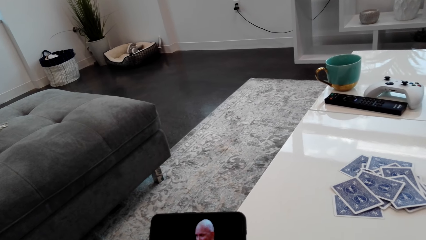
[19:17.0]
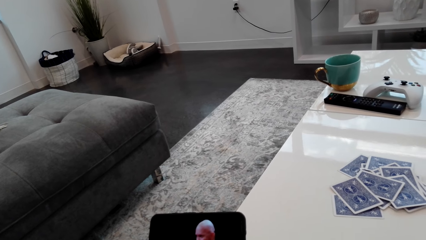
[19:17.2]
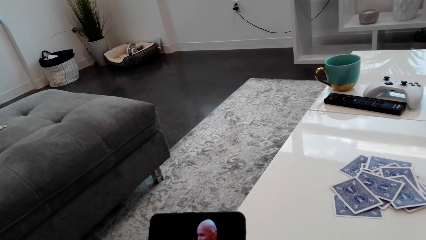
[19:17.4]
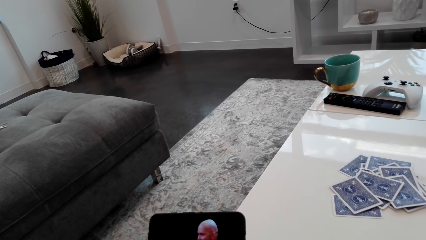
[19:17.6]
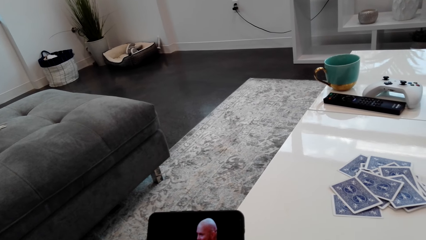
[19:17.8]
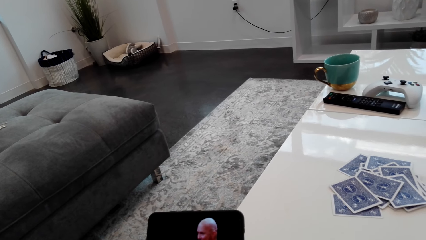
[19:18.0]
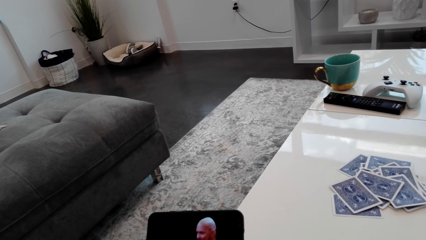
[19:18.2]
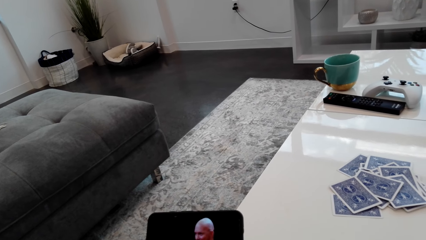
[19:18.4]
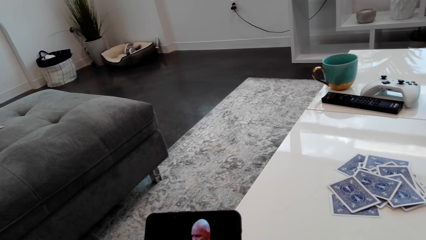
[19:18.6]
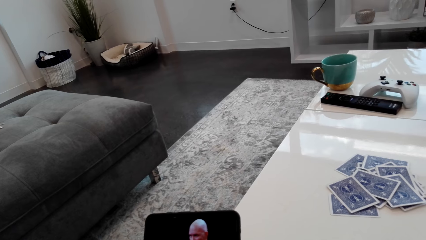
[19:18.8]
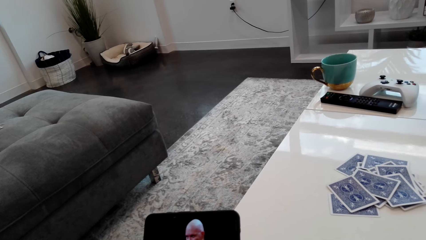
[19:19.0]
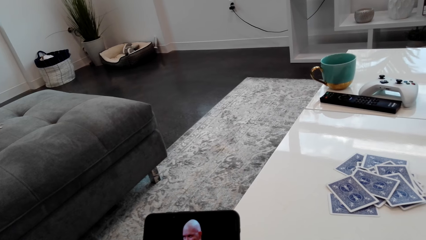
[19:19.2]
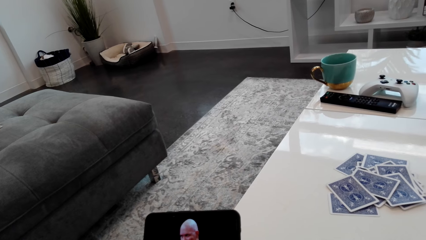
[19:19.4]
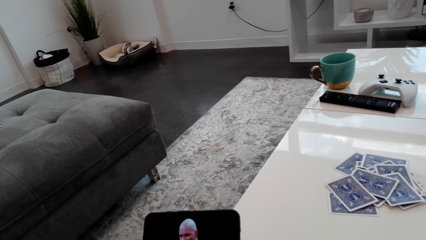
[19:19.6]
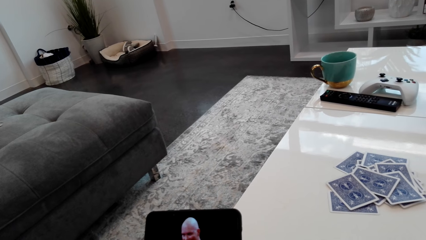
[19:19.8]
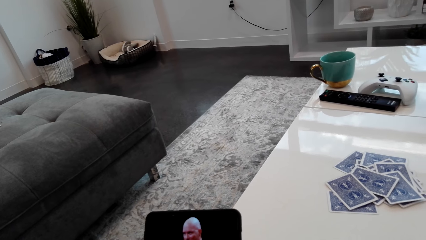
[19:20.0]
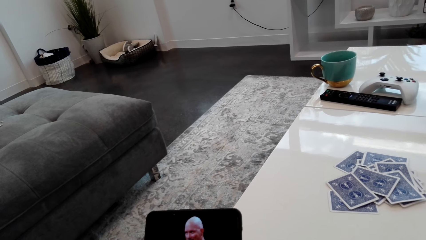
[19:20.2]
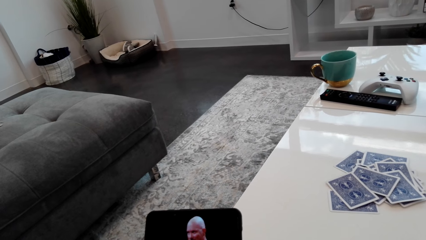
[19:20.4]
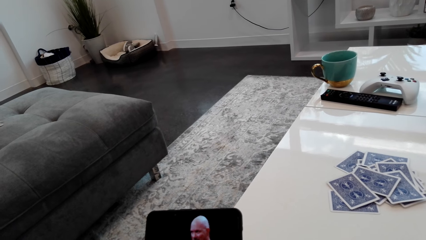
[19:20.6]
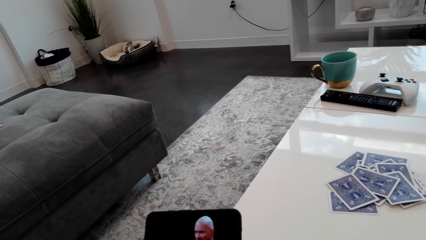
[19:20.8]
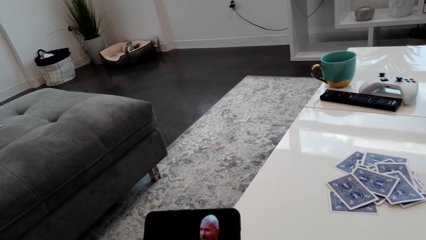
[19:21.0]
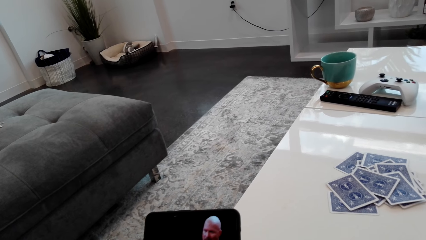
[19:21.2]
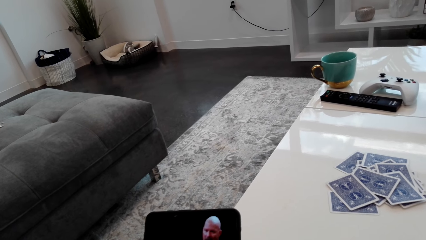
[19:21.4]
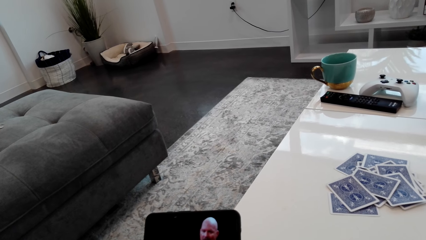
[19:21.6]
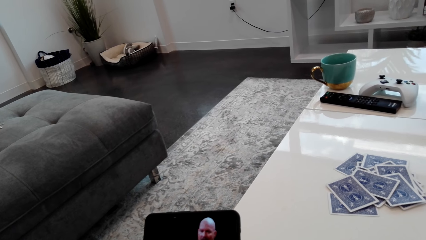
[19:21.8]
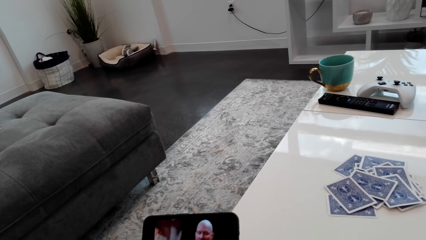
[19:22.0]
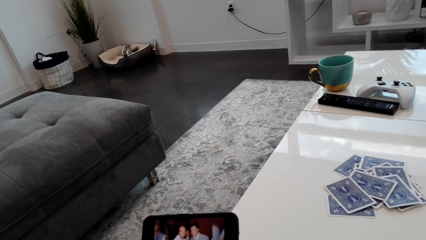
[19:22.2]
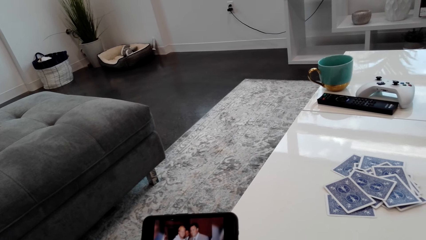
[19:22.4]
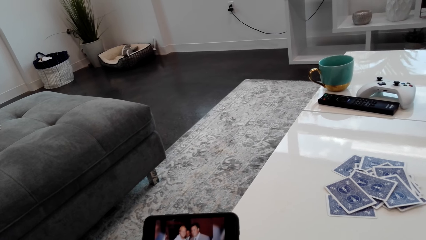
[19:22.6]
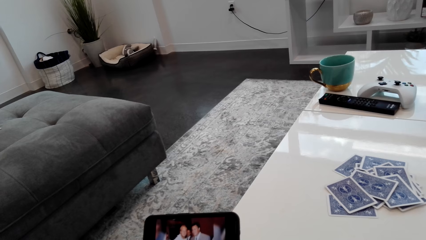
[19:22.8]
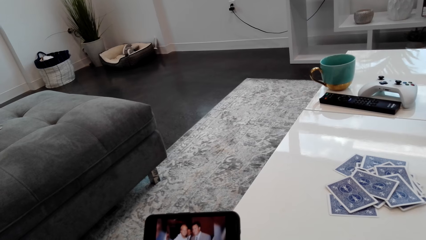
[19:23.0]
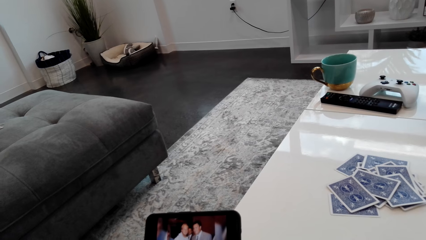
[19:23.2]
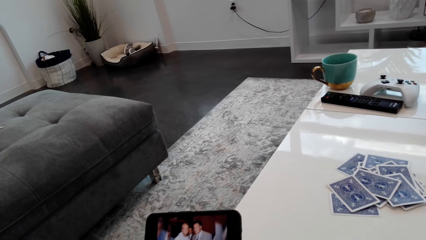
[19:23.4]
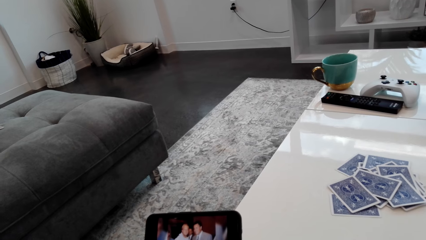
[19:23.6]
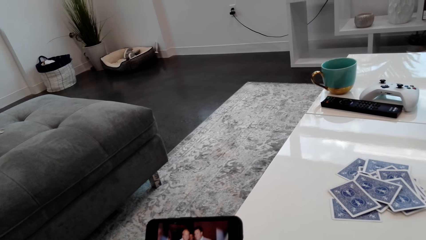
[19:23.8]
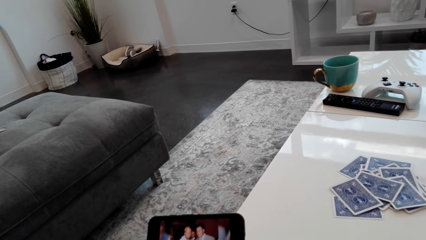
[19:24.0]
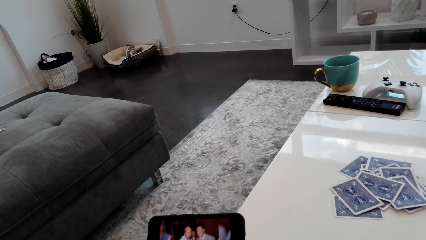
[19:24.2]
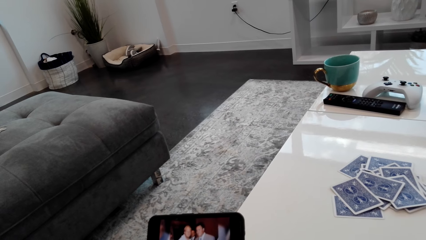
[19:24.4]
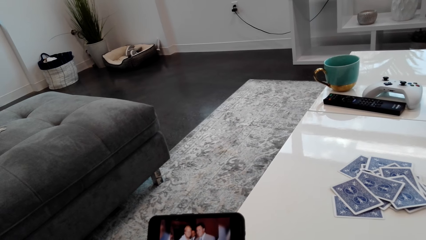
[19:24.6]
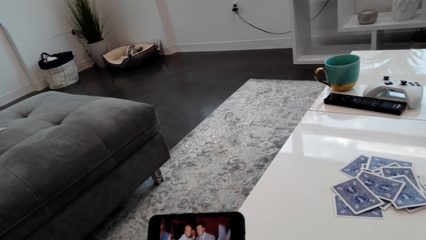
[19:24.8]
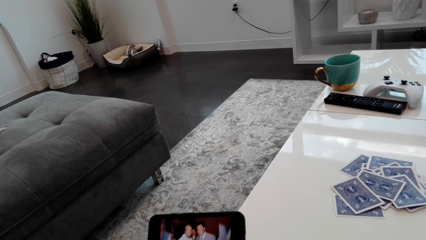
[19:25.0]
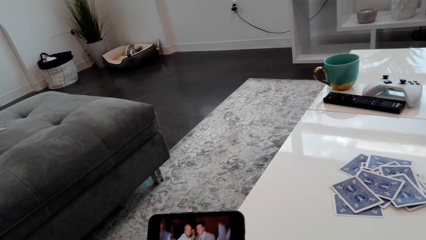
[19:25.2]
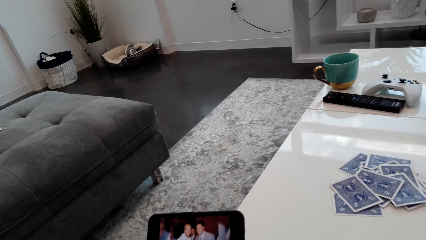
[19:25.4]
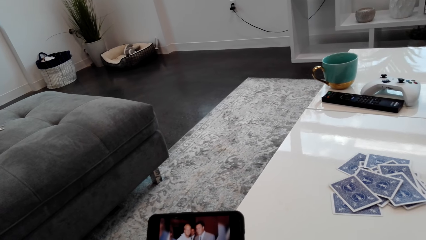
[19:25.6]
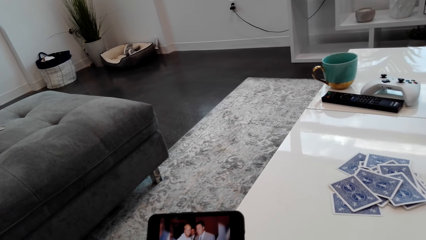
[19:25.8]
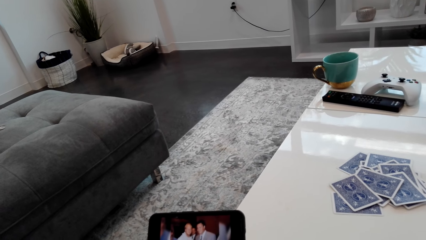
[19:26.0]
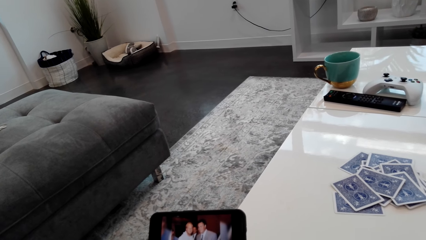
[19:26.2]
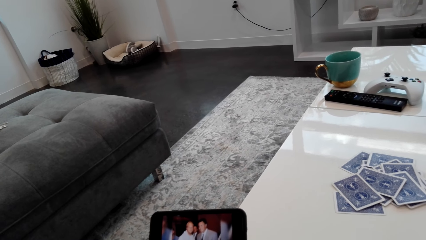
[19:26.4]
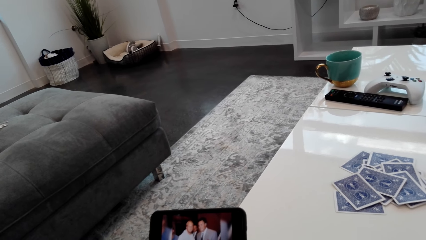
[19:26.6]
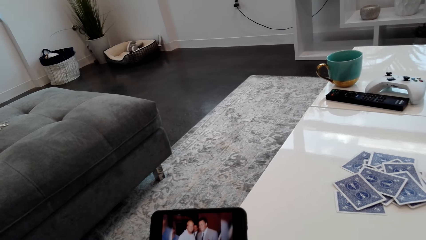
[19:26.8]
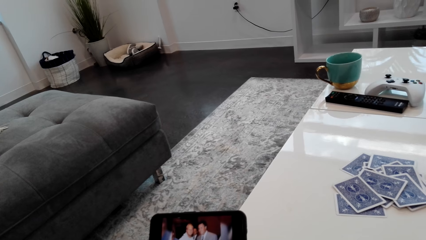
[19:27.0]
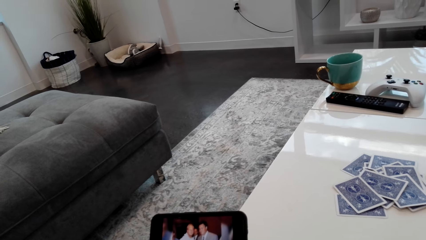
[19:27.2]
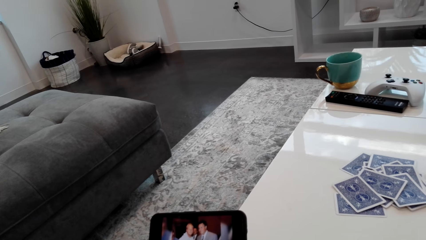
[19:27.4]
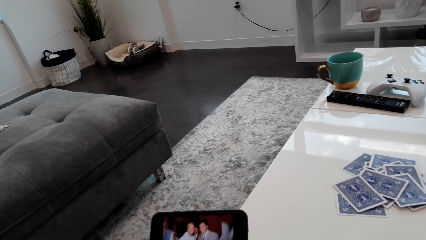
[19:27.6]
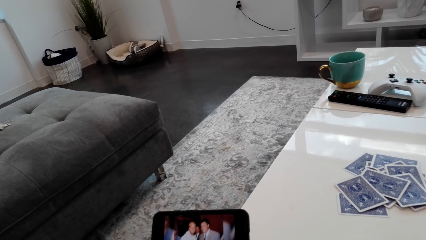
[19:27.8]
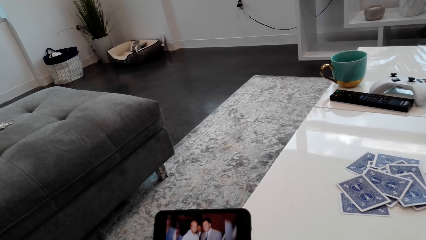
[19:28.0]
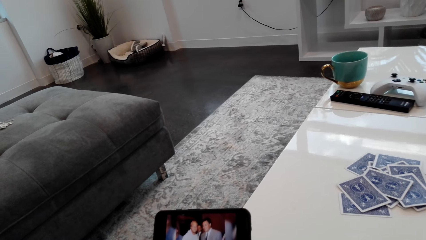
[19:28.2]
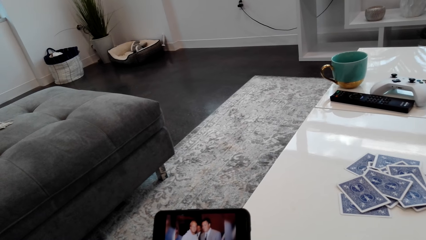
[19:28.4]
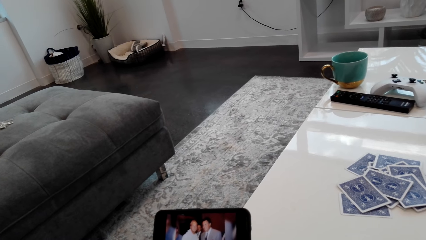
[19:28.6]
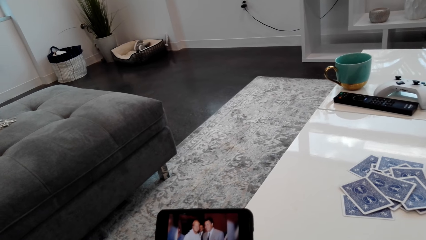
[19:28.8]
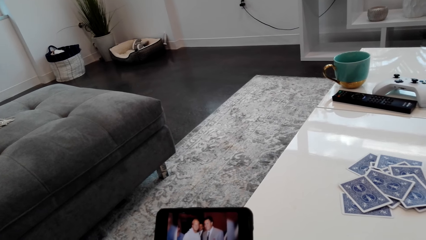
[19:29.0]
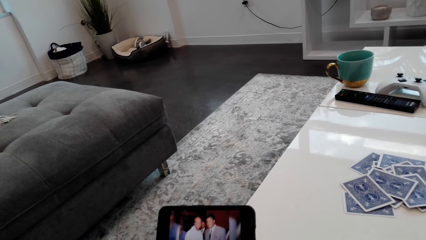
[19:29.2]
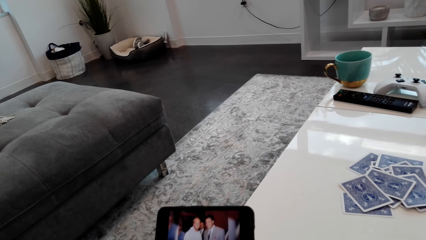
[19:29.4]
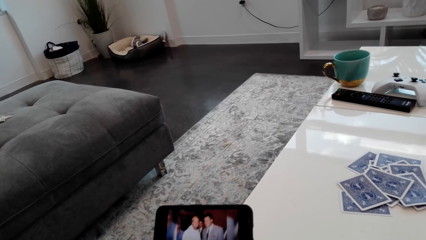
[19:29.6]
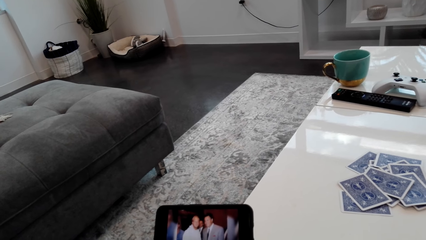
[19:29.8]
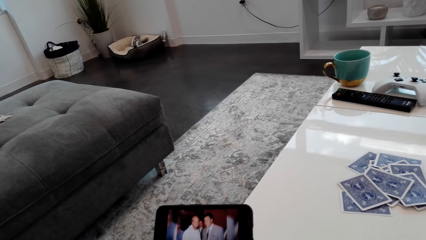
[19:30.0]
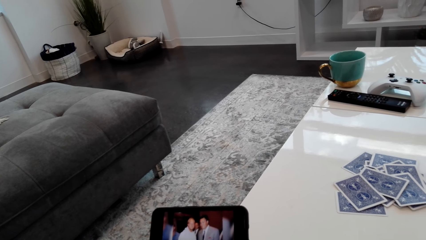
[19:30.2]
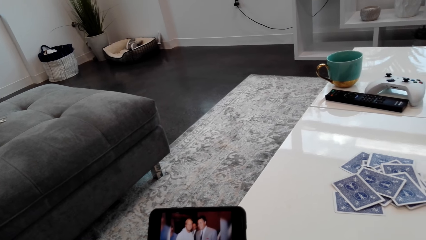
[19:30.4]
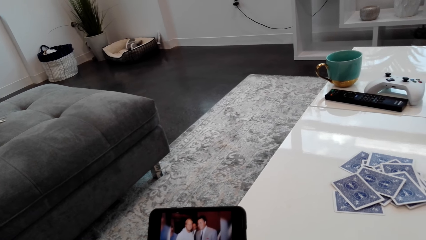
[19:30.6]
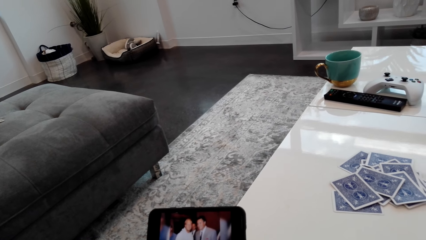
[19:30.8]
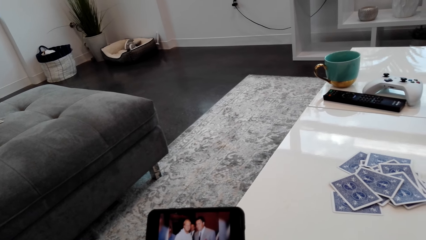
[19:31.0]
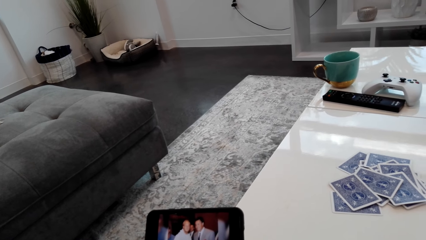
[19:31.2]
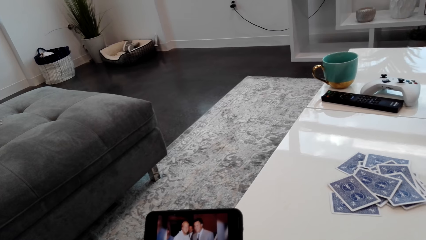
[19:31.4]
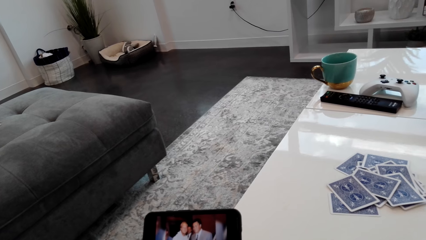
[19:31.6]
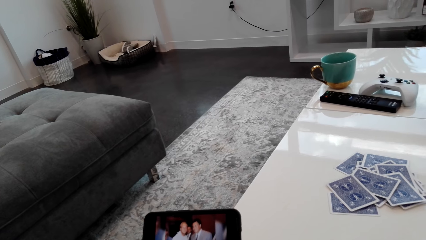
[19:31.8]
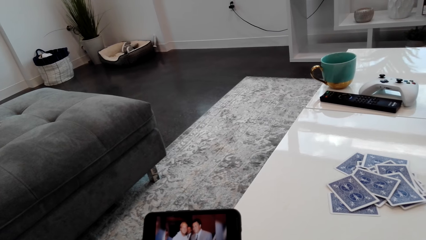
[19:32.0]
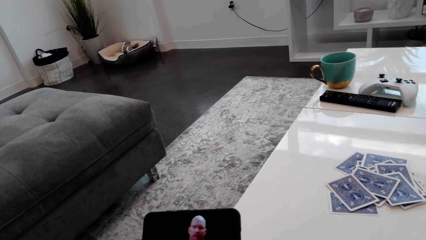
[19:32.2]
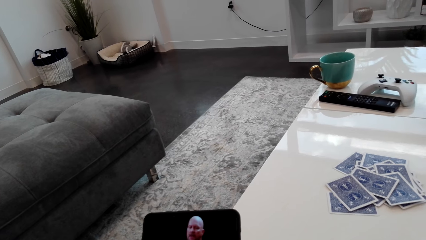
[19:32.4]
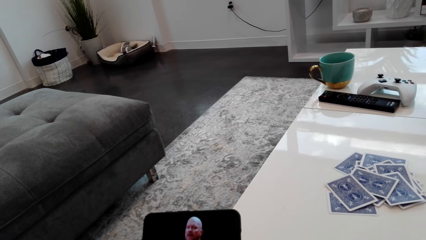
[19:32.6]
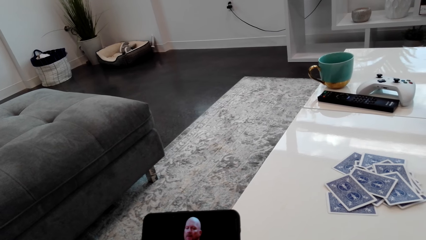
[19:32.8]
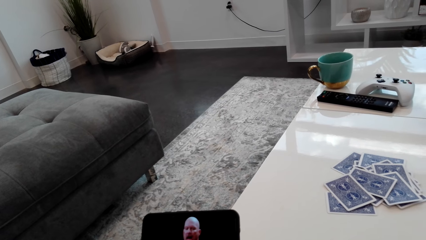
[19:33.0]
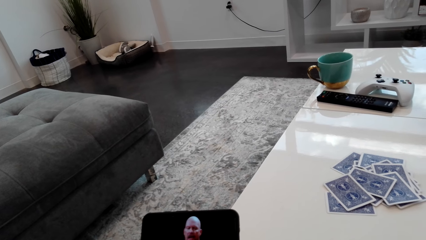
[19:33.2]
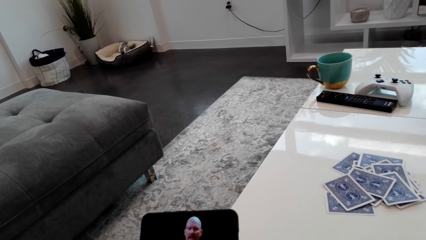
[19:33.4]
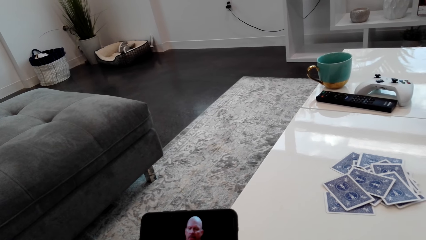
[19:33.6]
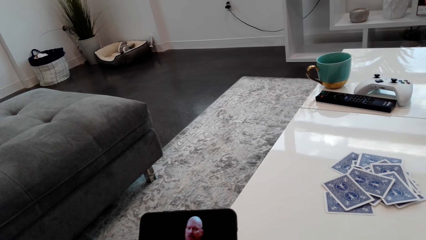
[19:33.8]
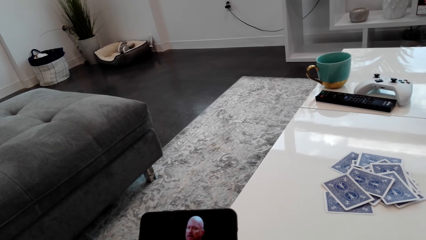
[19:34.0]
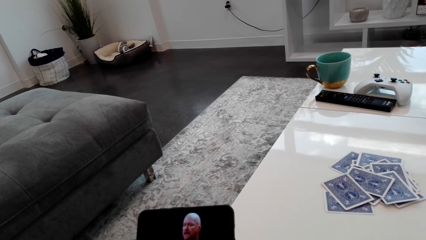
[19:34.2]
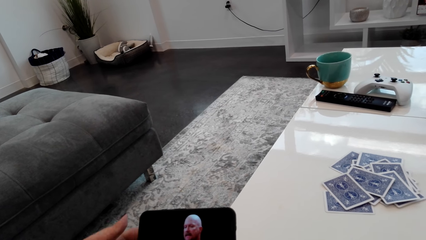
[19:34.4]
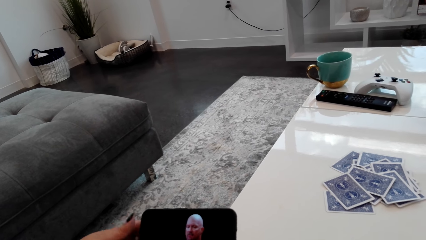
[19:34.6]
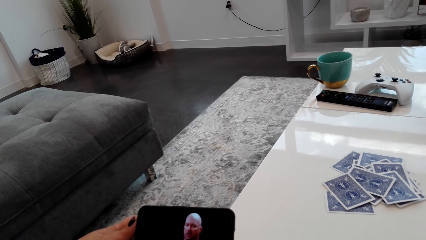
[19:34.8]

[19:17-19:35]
The camera wearer converses with the lady.
